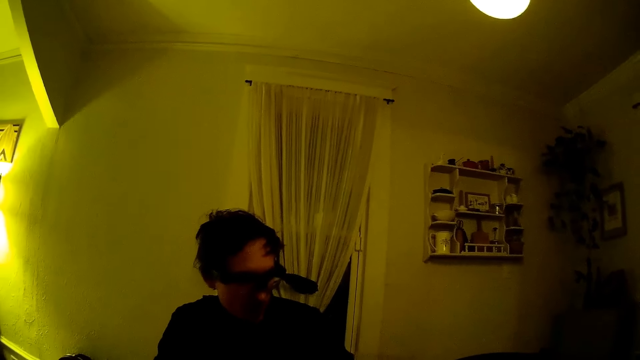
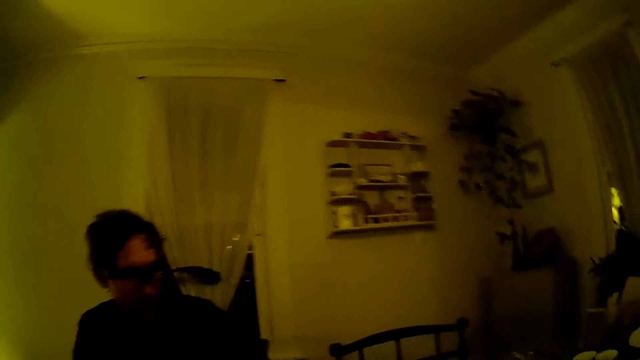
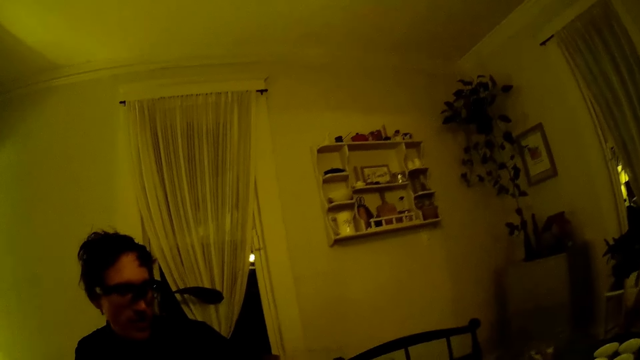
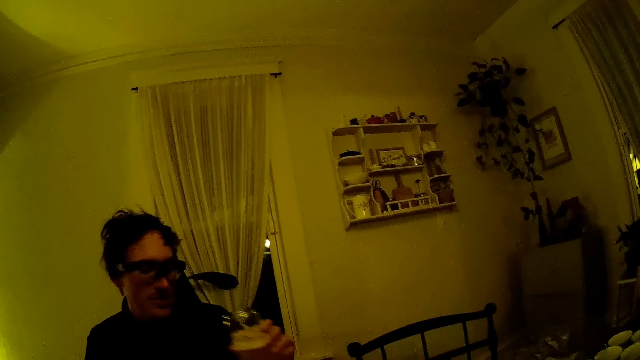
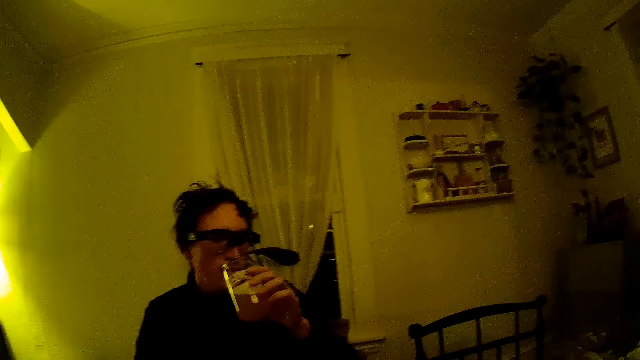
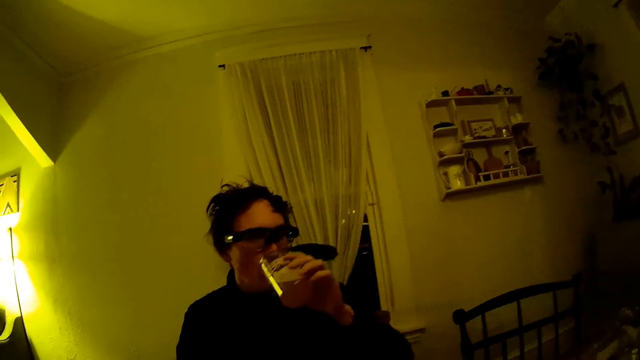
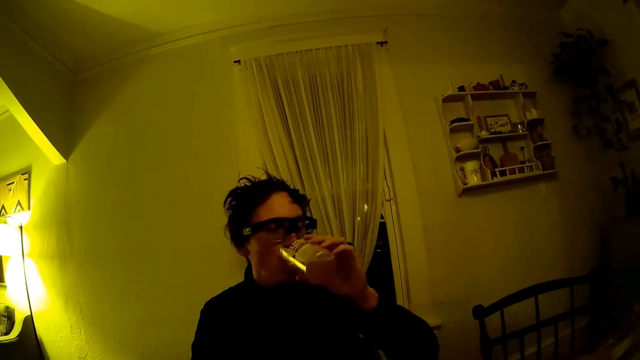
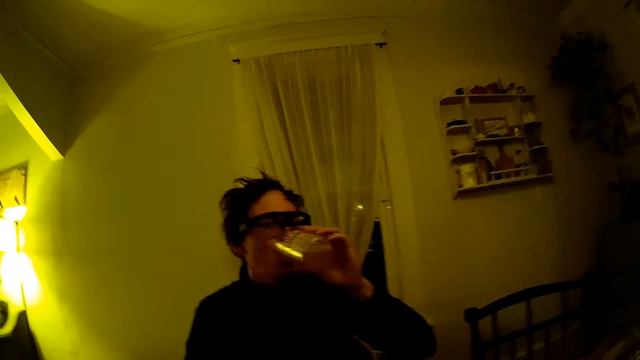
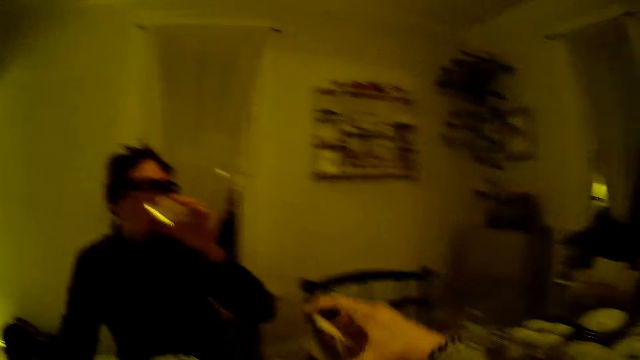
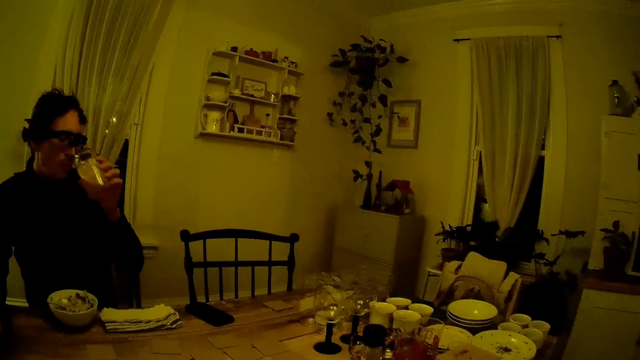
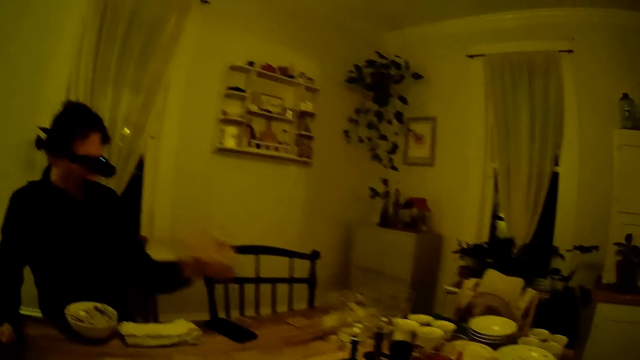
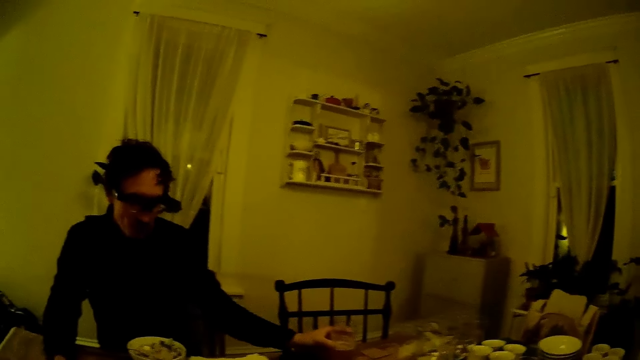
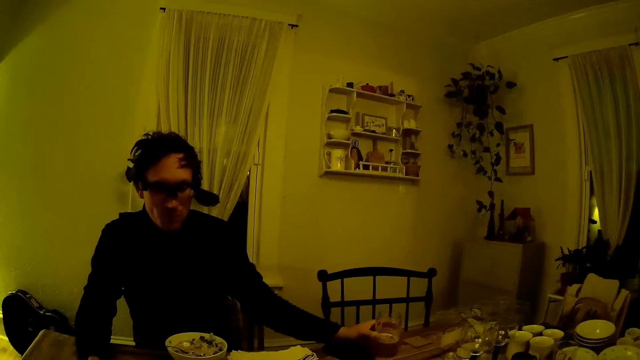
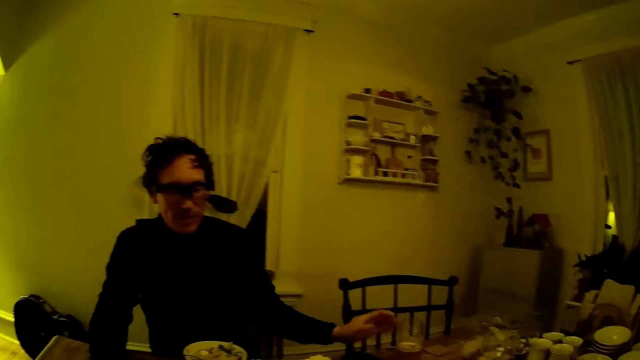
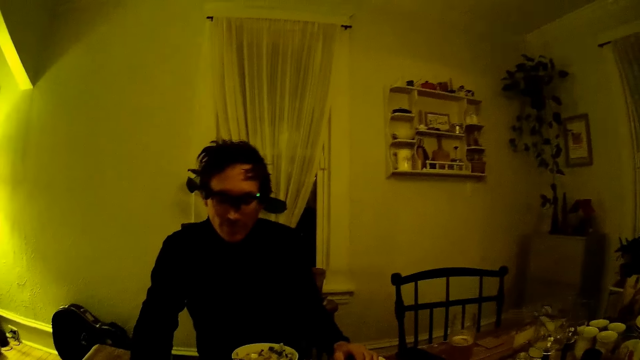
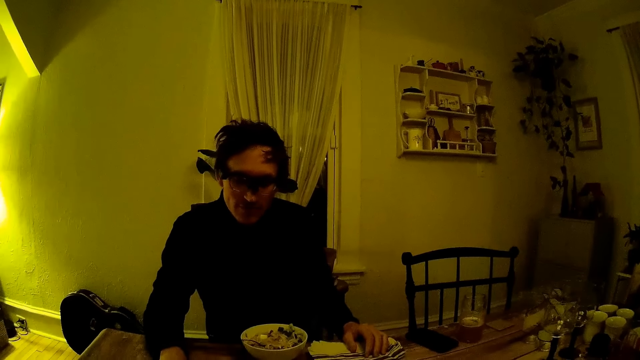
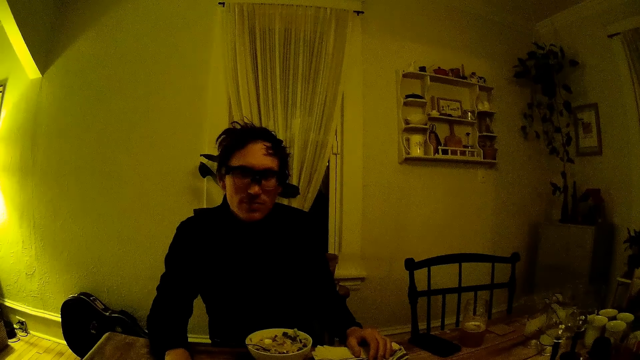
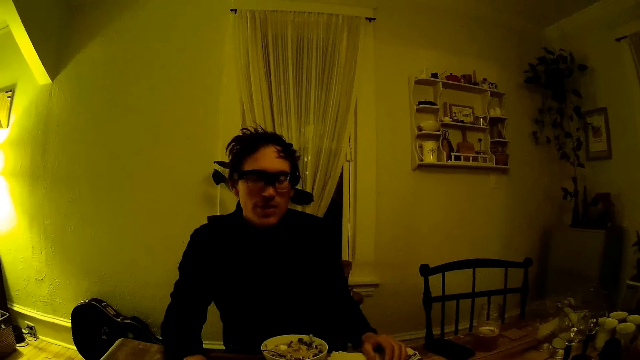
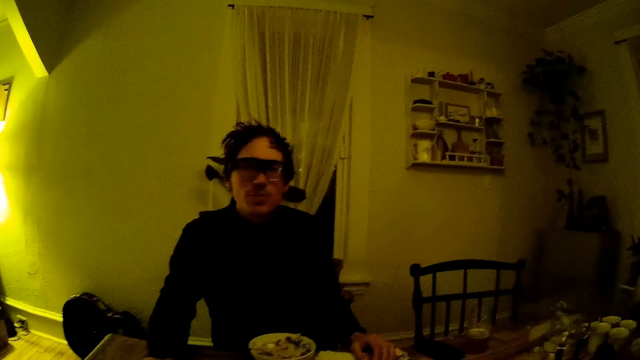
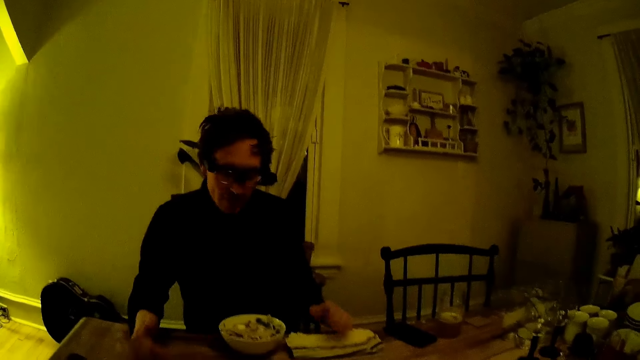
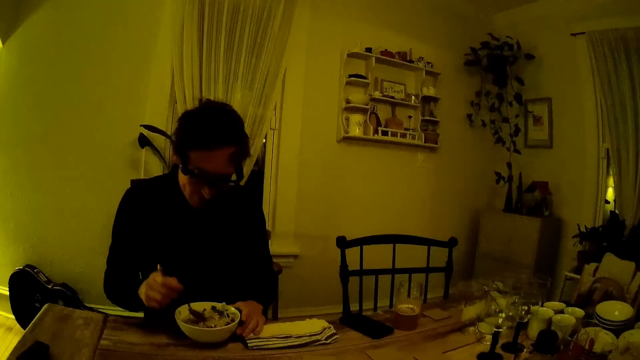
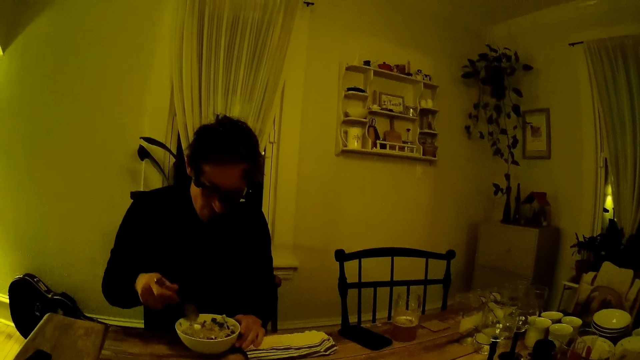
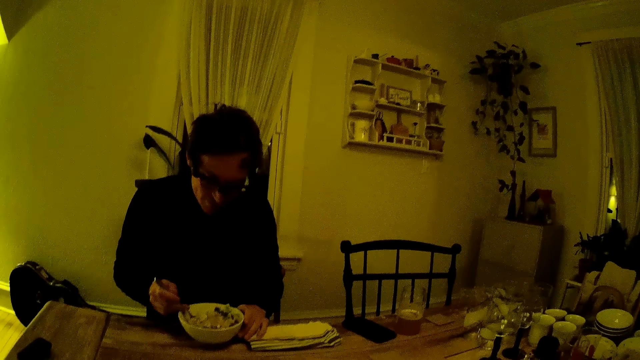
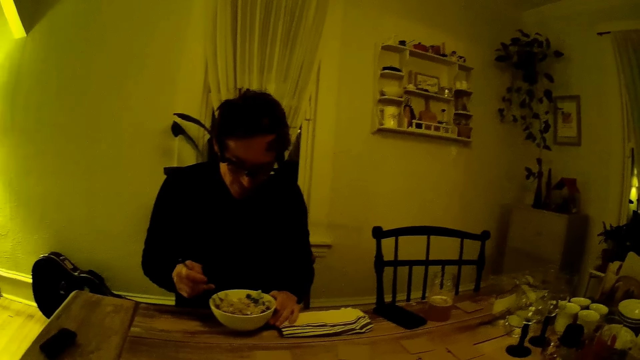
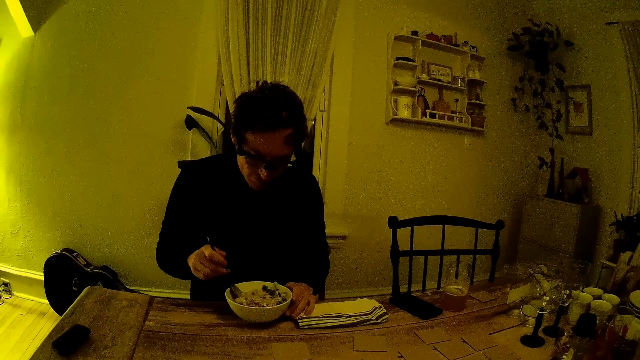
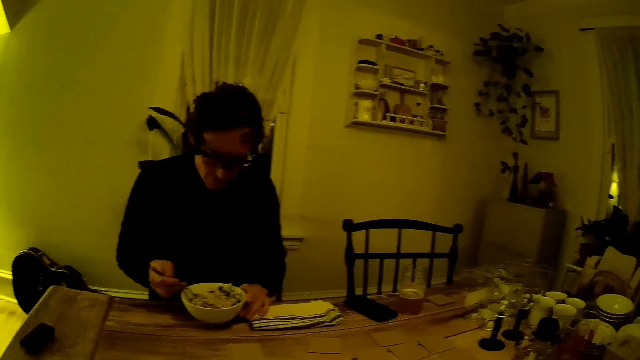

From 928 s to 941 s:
A man picks a cup from the table with his left hand. The man drinks from the cup in his left hand. The camera wearer eats the food with the spoon. She picks some cards from the table with her right hand. The man drops the cup on the table with his left hand. The man speaks to the camera wearer. The camera wearer speaks to the man. The man holds the food bowl with his left hand. The man picks at the cereal with the spoon in his right hand.

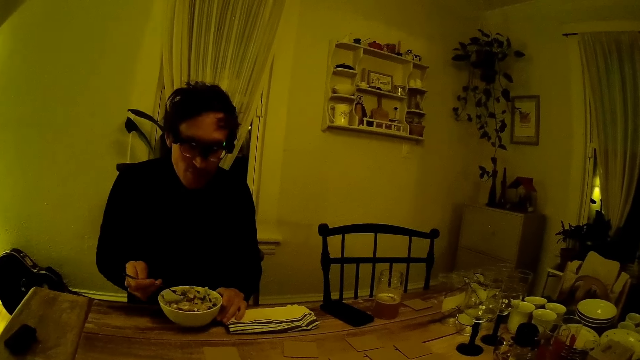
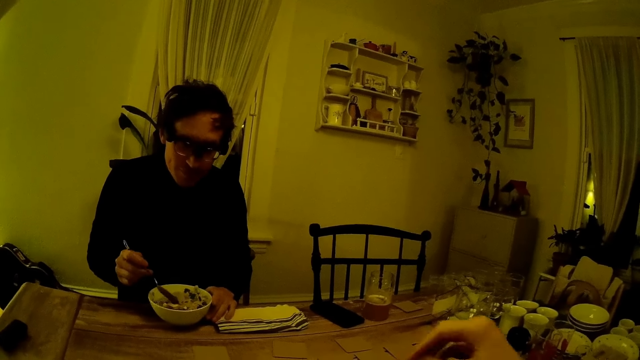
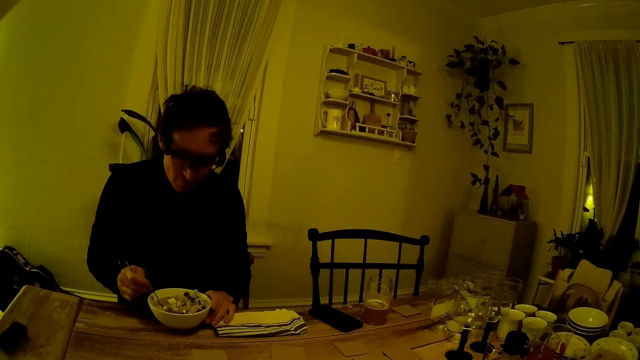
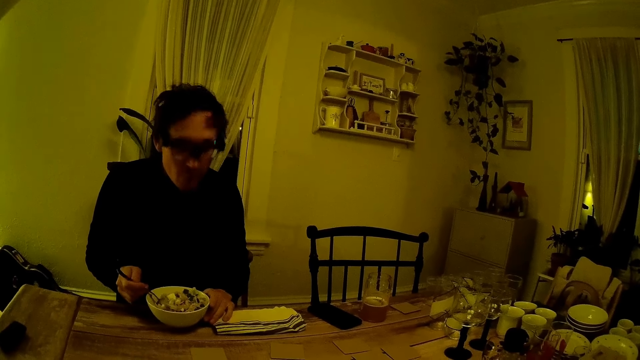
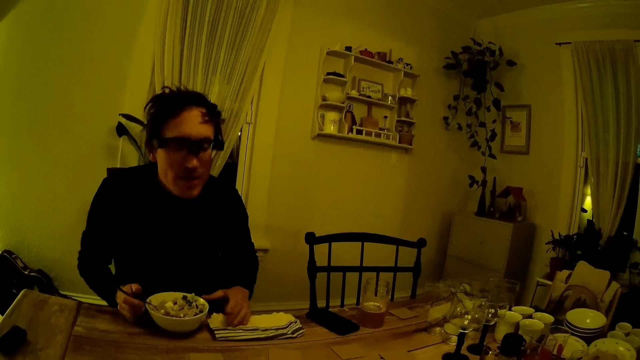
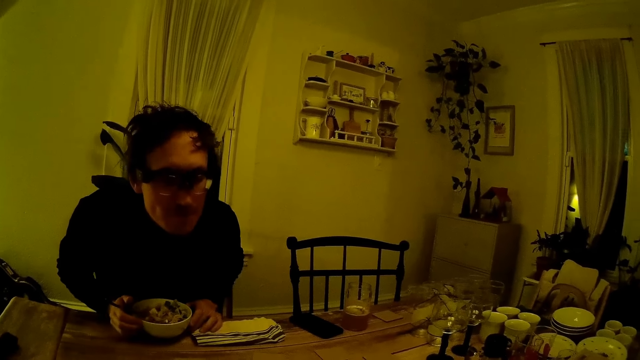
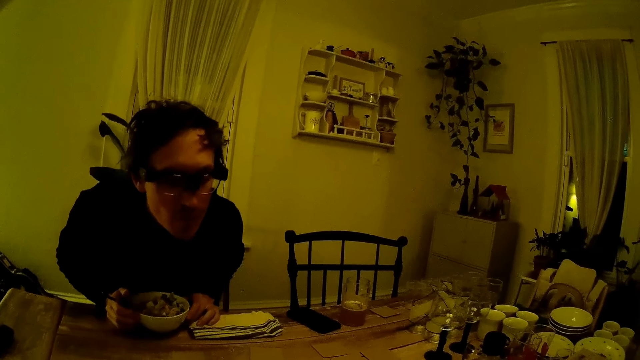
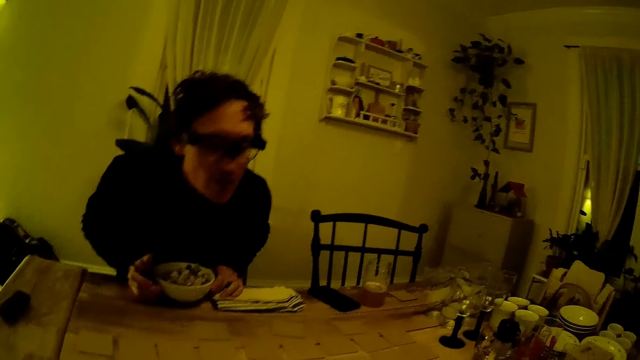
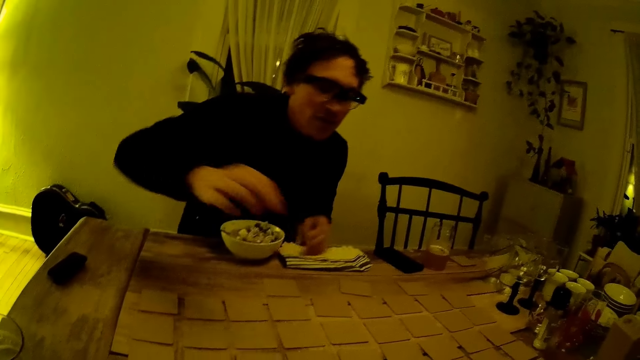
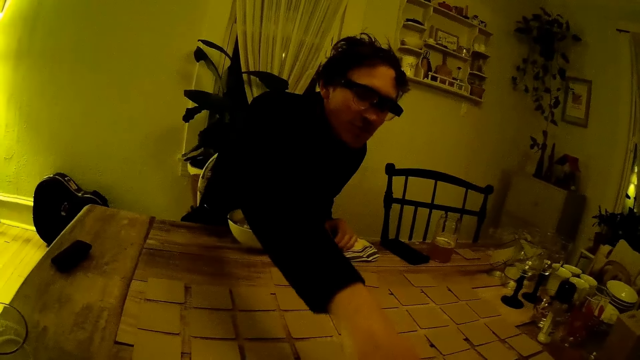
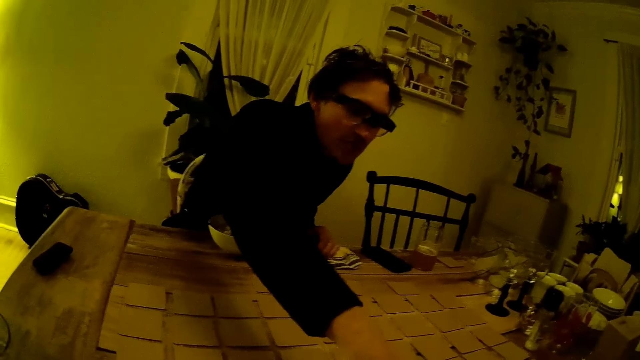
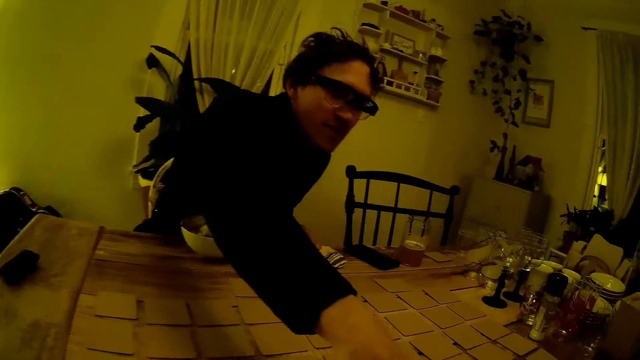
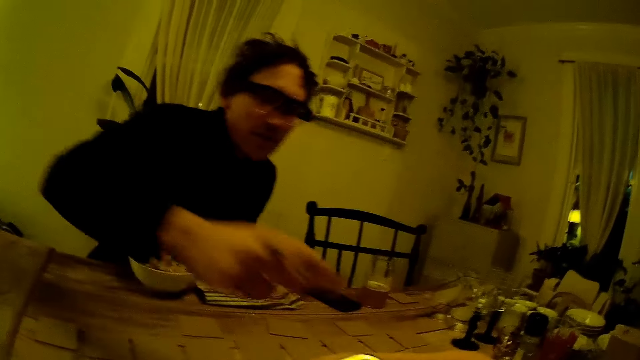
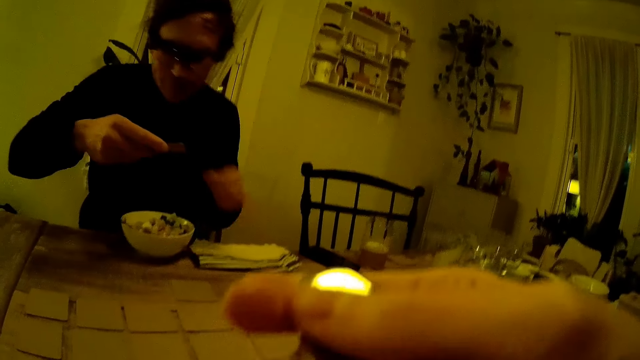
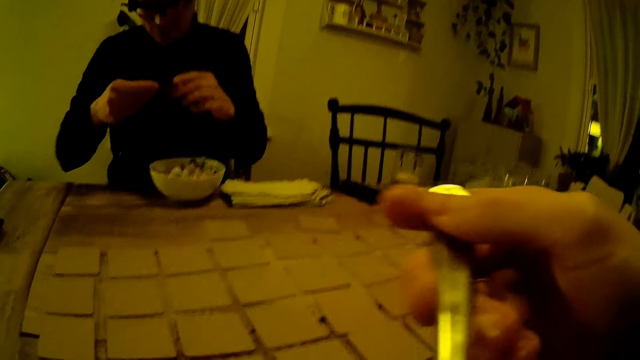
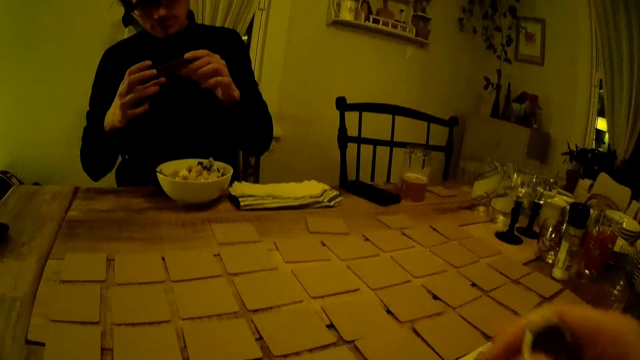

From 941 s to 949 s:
A person leans forward towards the cards on the table. The person picks a card from the table with his right hand. The camera wearer lifts the spoon with her right hand. She eats the food with the spoon. The person observes the card. The person holds the card with both hands.
